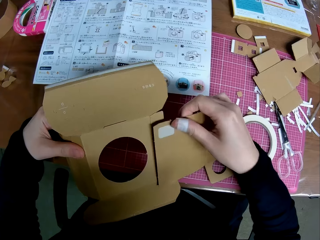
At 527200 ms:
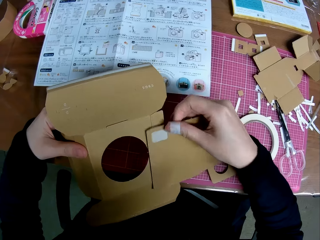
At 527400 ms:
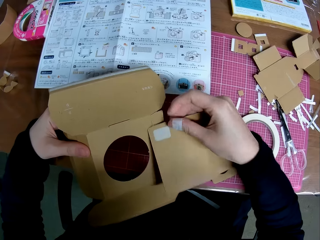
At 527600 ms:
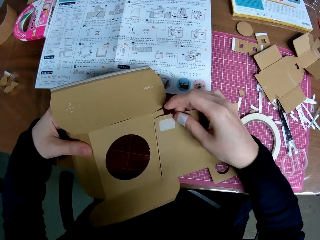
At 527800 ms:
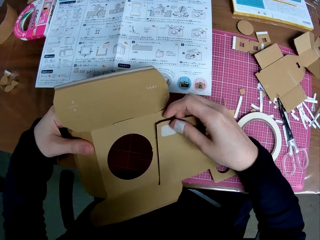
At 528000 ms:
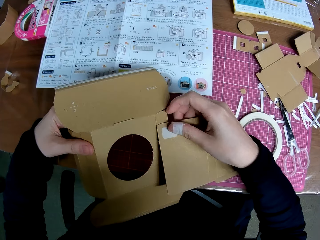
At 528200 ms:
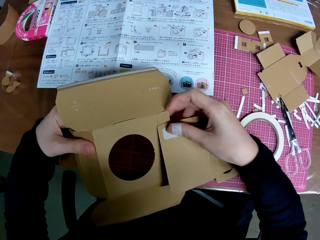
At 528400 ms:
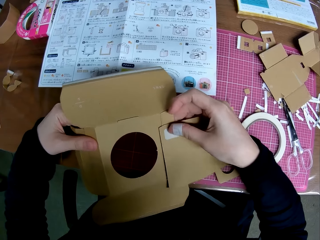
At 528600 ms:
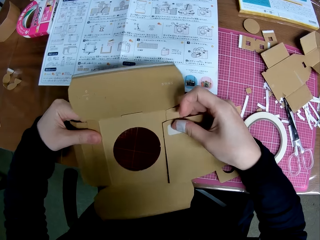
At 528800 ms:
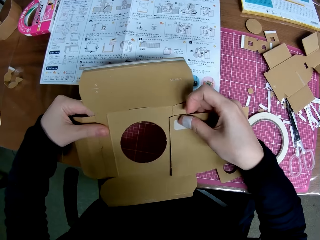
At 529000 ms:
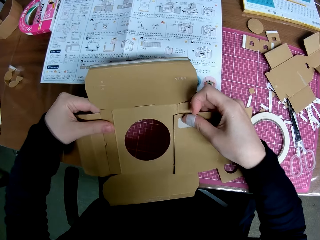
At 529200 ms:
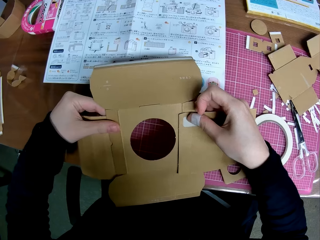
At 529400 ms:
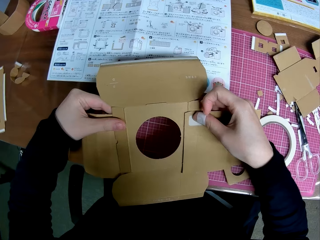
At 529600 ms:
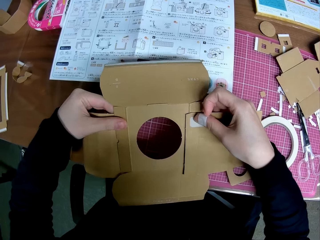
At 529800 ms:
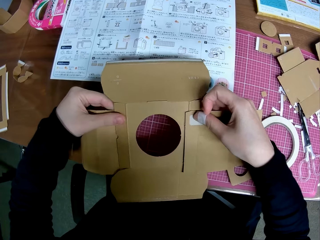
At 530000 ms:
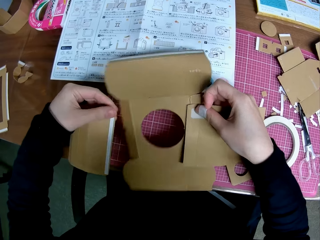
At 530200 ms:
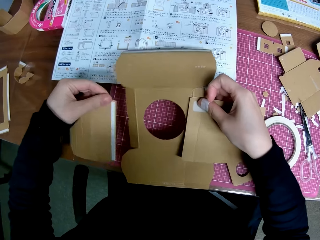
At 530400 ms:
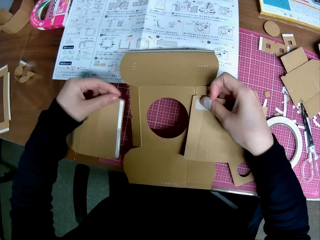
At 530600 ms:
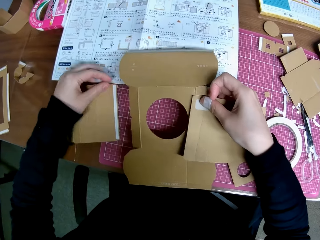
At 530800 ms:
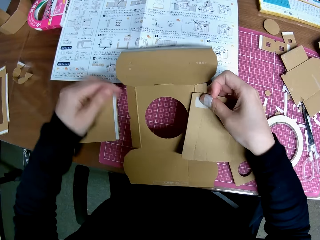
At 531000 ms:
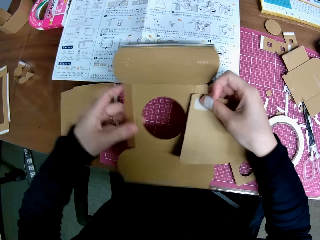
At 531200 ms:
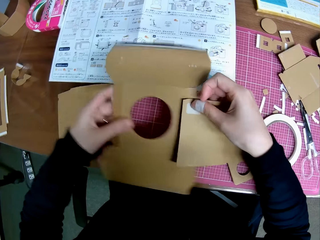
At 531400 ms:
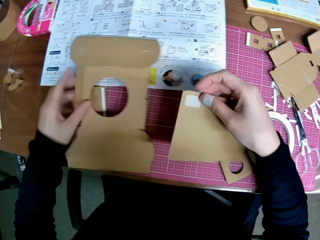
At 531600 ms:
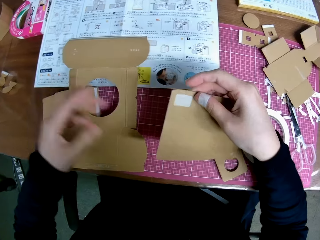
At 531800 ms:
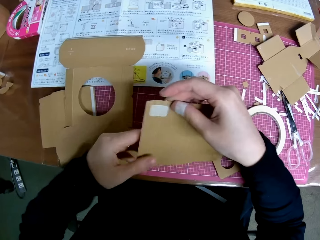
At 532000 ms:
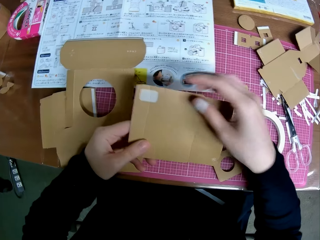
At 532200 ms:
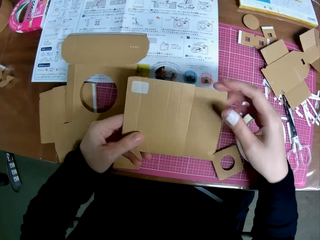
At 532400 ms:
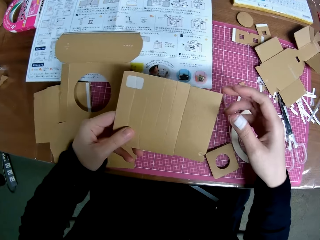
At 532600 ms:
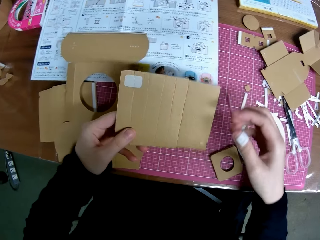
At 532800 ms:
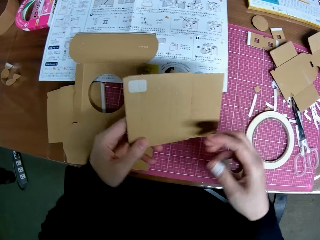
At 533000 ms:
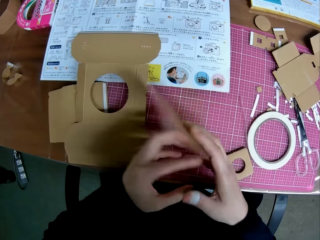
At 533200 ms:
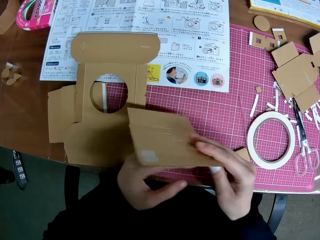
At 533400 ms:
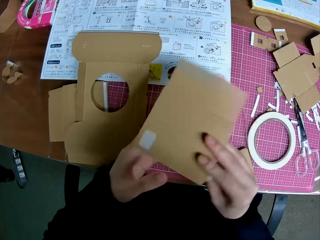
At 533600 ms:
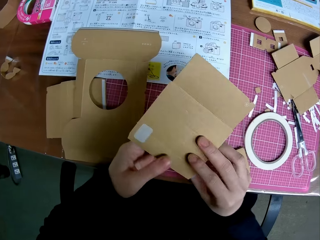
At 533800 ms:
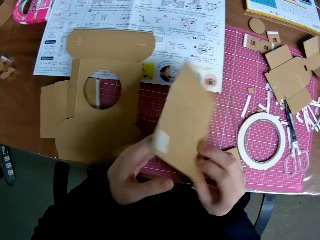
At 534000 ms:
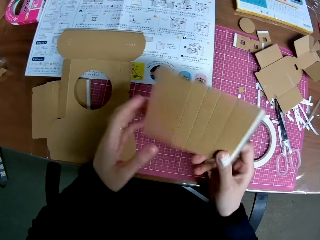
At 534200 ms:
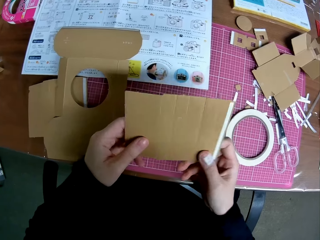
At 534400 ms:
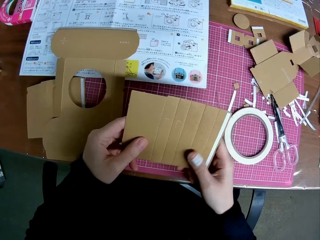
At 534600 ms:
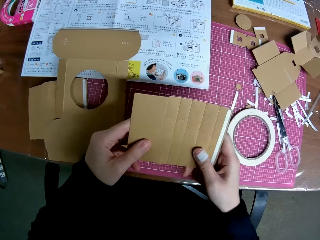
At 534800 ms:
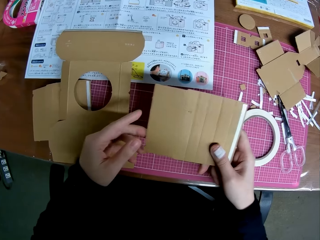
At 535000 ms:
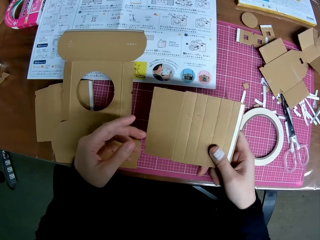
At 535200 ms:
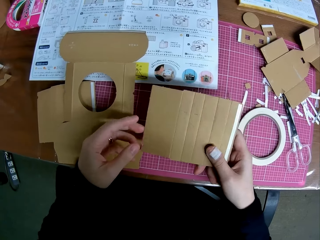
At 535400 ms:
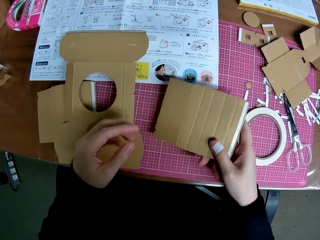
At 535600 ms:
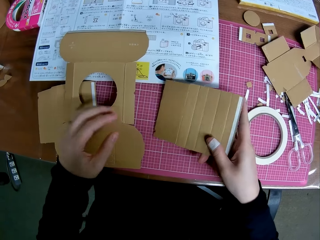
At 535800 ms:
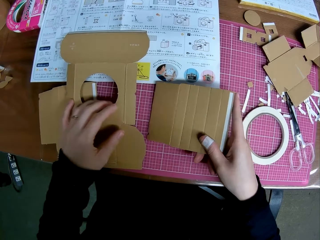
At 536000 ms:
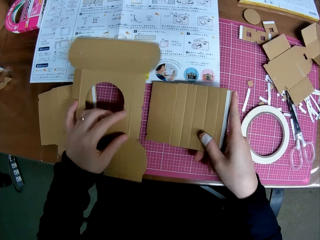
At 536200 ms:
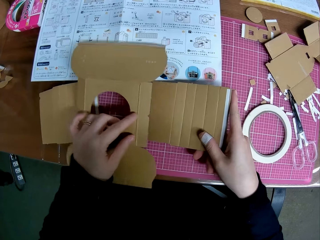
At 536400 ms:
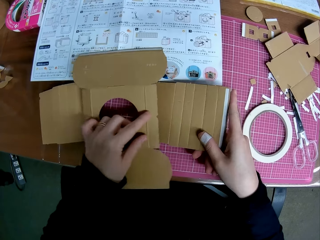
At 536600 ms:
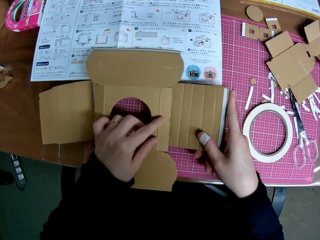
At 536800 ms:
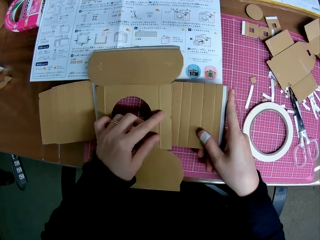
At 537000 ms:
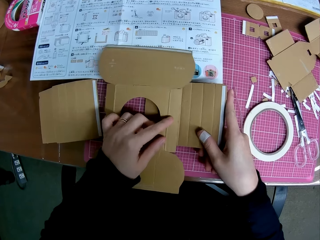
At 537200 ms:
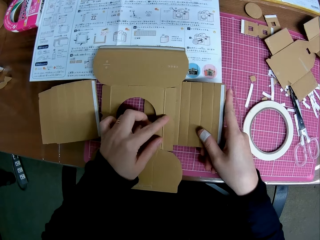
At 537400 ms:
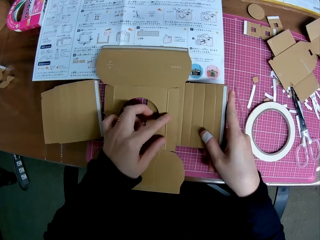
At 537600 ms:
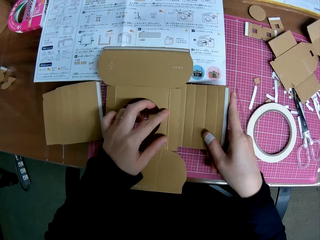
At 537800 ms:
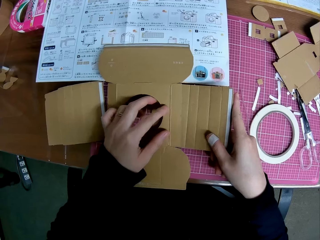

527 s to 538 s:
The camera wearer places a crafting paper or piece of paper mechanical model on another. He drops the piece of paper mechanical model on the table with his left hand. He fixes the crafting paper. He drops the piece of paper mechanical model on the table with his left hand again. He separates the pieces of the crafting paper. He holds the crafting paper. He handles the piece of paper mechanical model with both hands. He holds the crafting paper with both hands. He turns the crafting paper. He holds the crafting paper with both hands. He turns the crafting paper. He holds the crafting paper with both hands. He places the piece of paper mechanical model on the table with his right hand. He places the piece of paper mechanical model on the table on the piece of paper mechanical model in his right hand. He moves the crafting paper.

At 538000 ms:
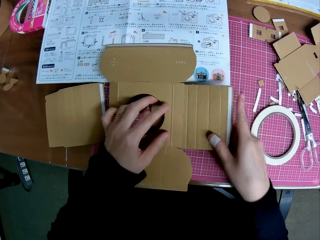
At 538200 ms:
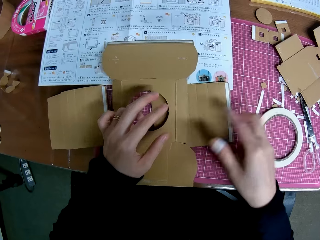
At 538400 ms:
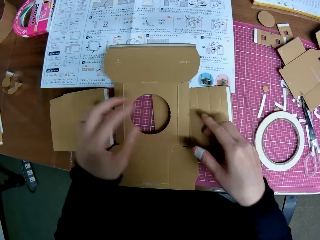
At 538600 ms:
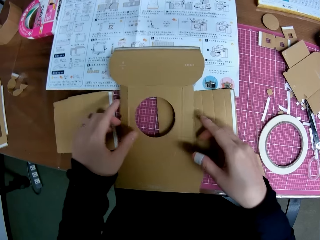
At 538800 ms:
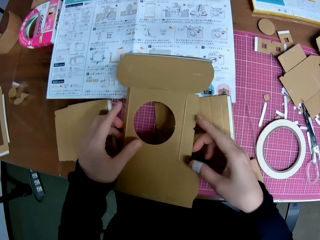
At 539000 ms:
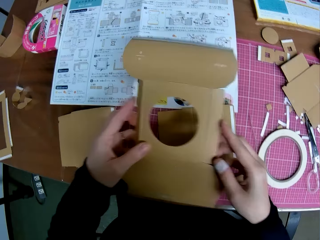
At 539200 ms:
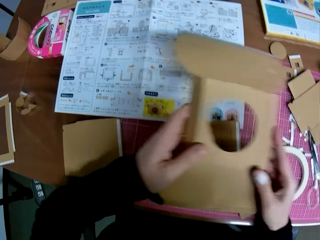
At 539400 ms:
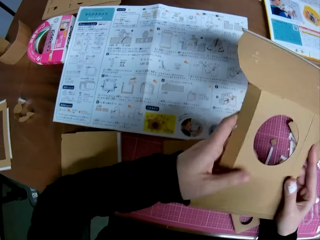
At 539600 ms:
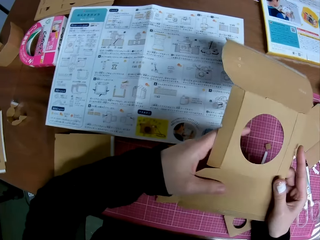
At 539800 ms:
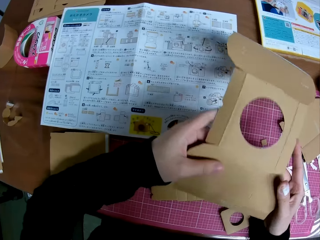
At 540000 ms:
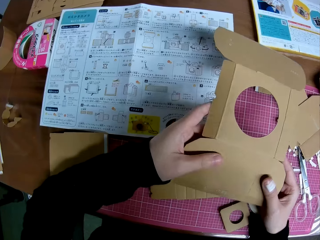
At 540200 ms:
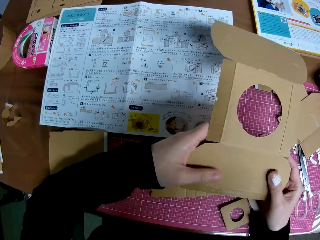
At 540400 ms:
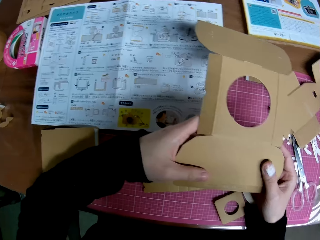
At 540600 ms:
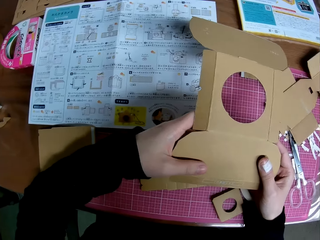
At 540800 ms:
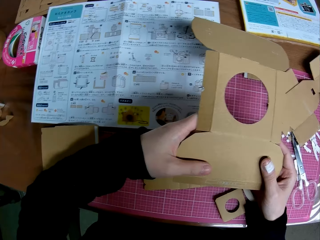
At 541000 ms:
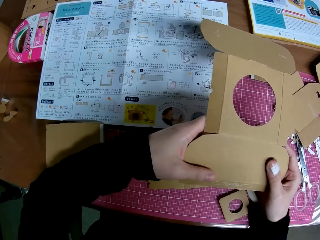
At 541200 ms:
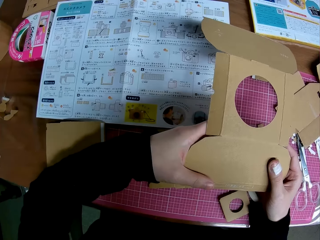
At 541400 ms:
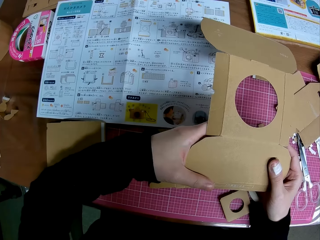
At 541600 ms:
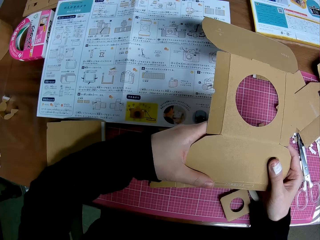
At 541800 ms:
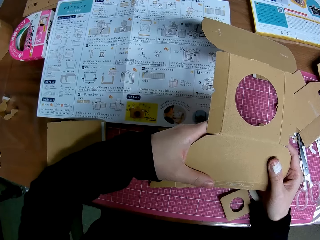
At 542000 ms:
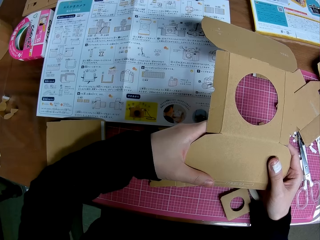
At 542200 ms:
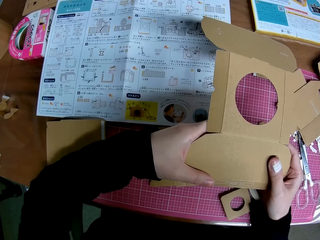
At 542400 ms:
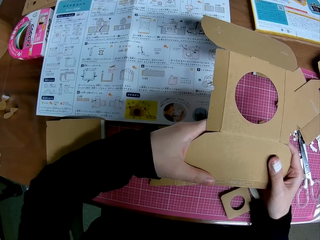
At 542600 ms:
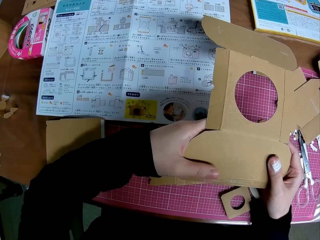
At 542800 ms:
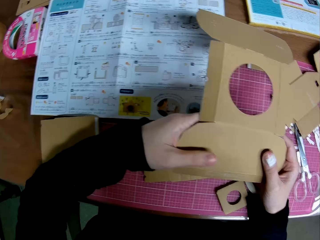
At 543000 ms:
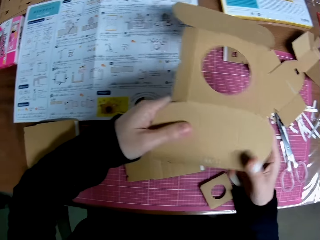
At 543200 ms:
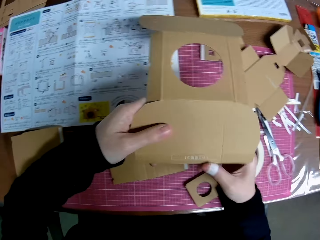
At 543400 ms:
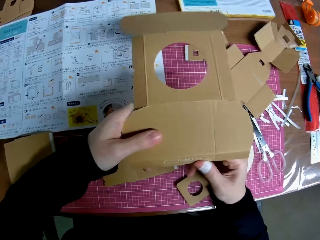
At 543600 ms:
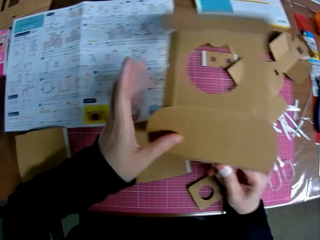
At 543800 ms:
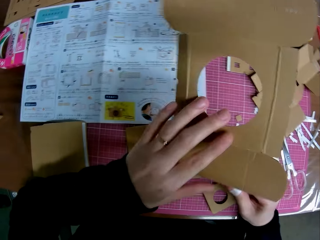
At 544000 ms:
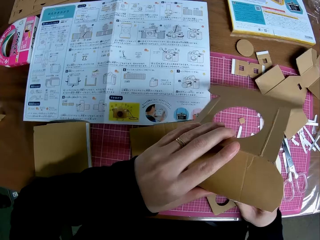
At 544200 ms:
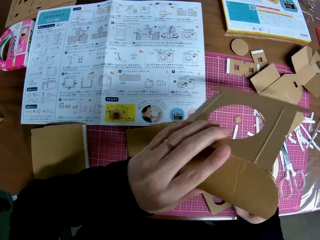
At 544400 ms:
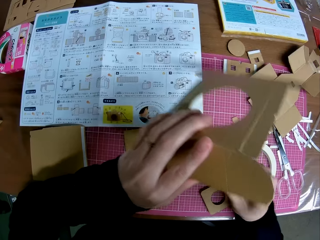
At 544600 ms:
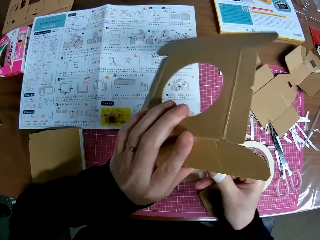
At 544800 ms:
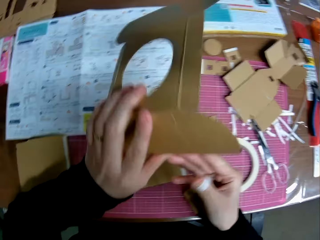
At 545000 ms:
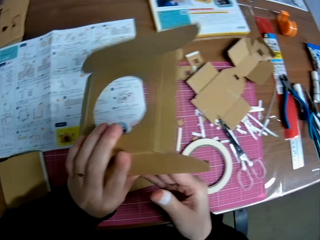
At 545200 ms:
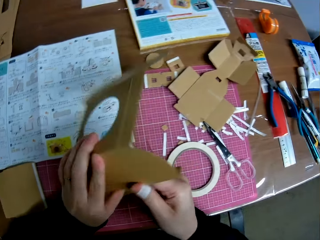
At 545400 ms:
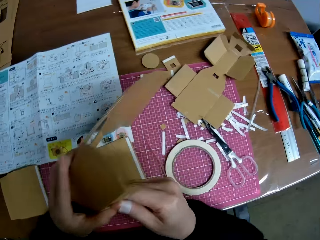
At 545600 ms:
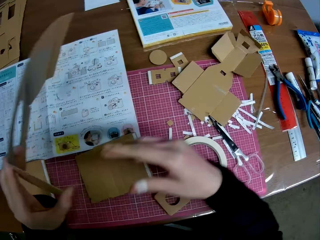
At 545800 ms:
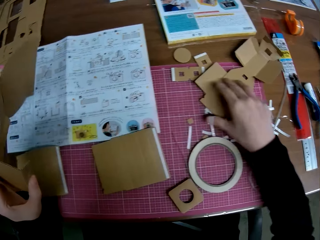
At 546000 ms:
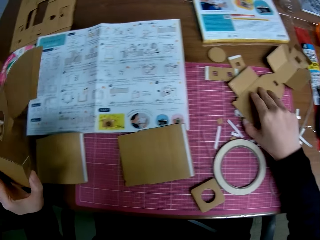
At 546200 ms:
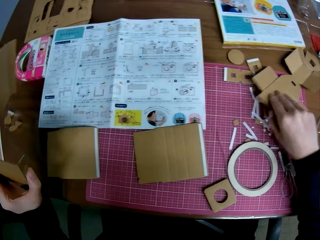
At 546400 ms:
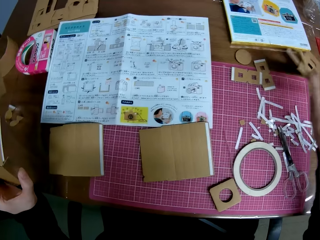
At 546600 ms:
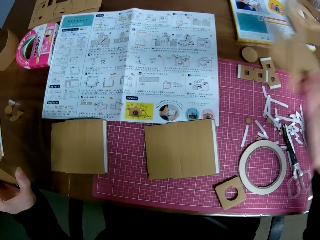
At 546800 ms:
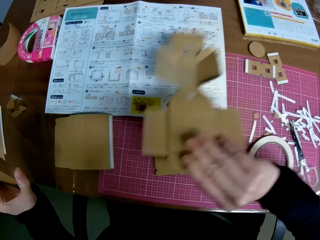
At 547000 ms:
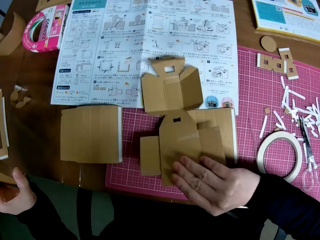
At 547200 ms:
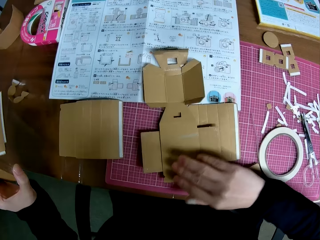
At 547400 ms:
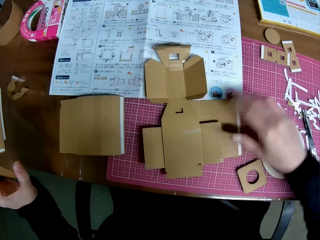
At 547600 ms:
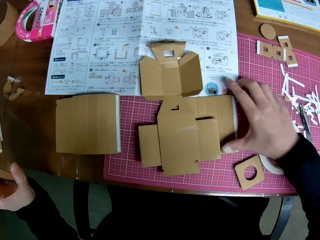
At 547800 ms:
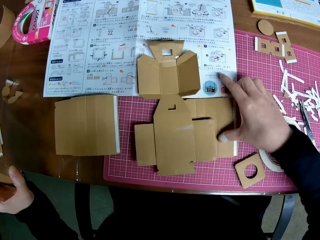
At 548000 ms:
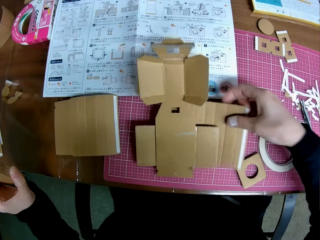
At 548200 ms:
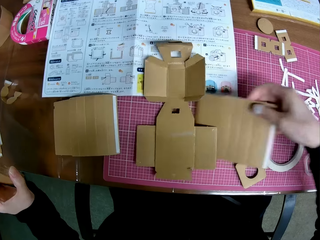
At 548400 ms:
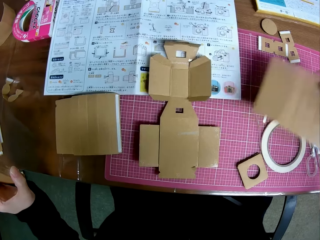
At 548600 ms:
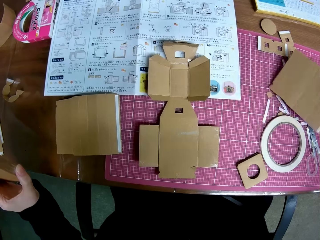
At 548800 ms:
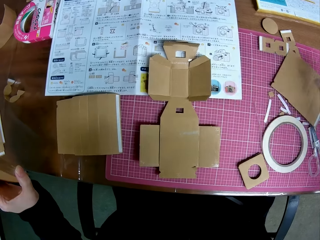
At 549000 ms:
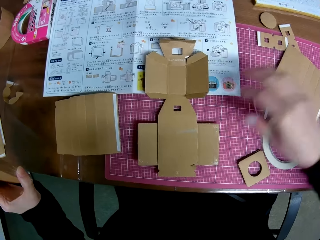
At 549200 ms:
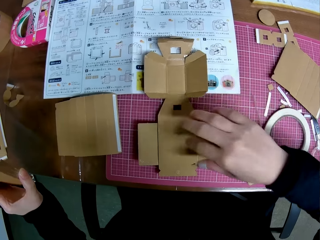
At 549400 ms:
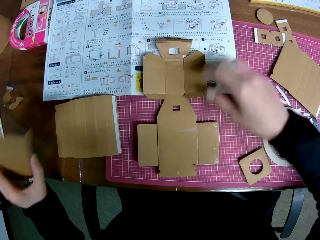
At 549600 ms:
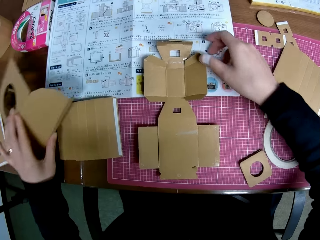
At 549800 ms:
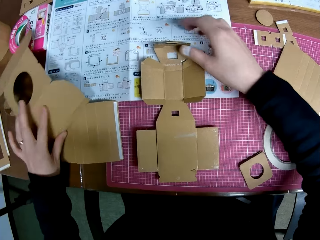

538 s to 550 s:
The camera wearer picks up the piece of paper mechanical model or crafting paper from the table with both his hands. He holds the crafting paper. He folds the crafting paper. He moves the camera. He moves the camera again. He holds the crafting paper. He turns the crafting paper. He repositions the piece of paper mechanical model on the table with his right hand. He holds the crafting paper. He picks up the crafting paper. He places the crafting paper on the table. He repositions the piece of paper mechanical model on the table with his right hand again. He picks up another crafting paper. He places the crafting paper on the table.
